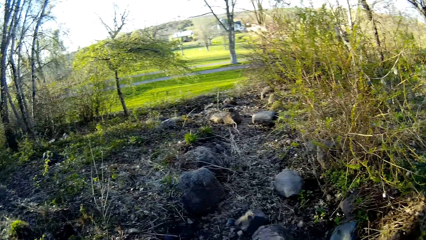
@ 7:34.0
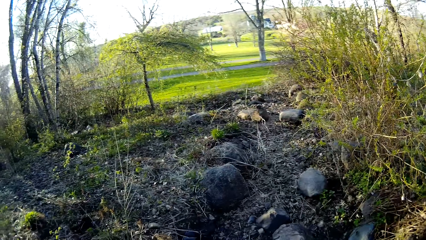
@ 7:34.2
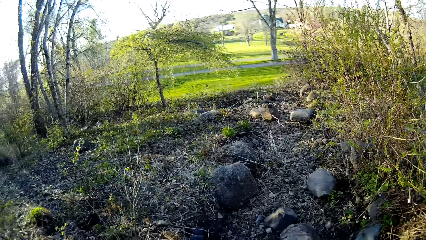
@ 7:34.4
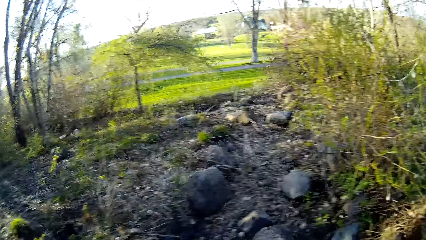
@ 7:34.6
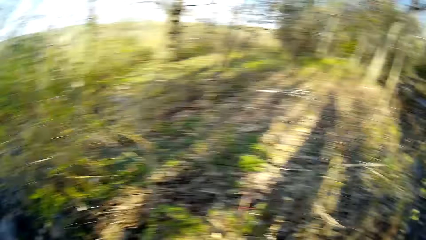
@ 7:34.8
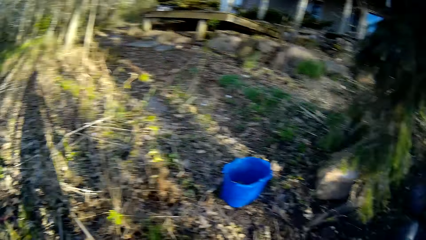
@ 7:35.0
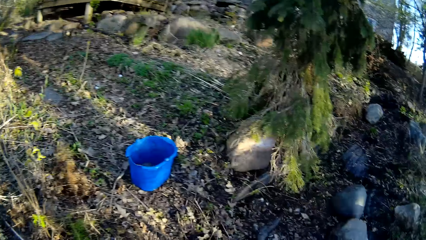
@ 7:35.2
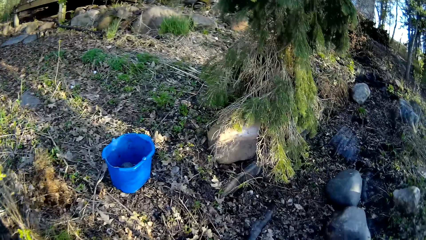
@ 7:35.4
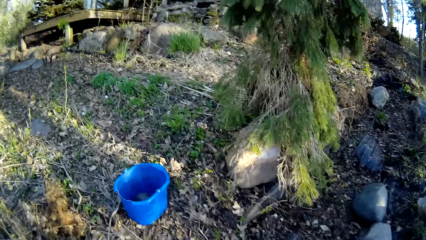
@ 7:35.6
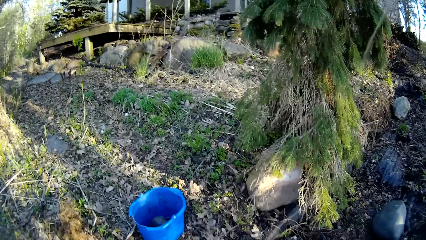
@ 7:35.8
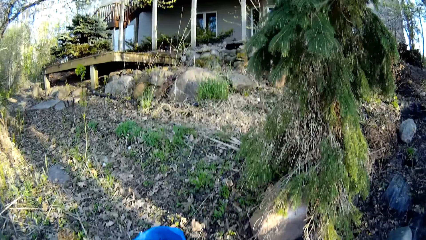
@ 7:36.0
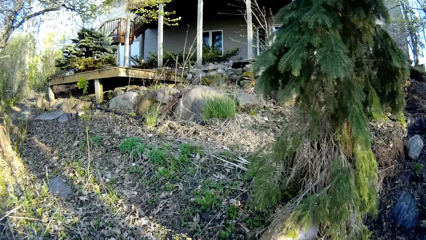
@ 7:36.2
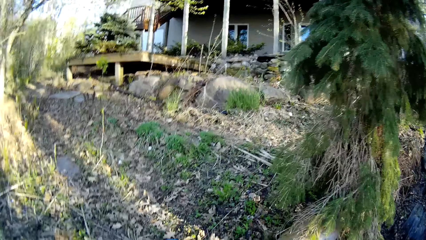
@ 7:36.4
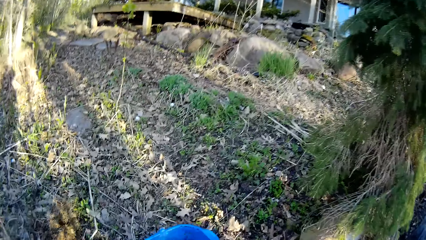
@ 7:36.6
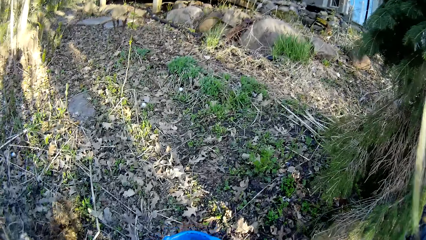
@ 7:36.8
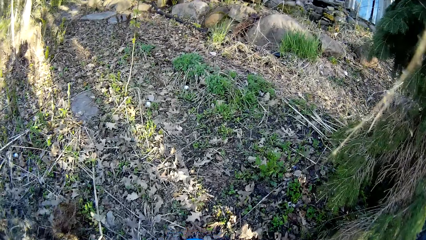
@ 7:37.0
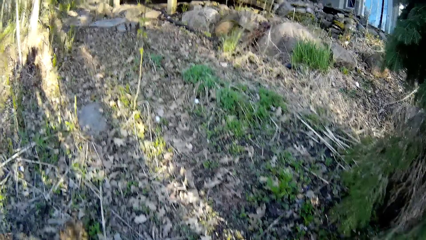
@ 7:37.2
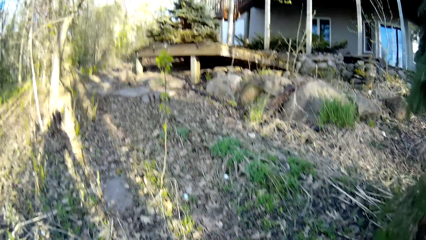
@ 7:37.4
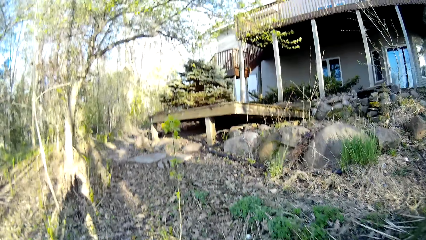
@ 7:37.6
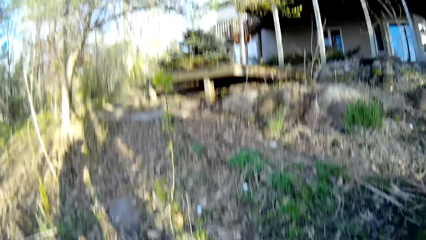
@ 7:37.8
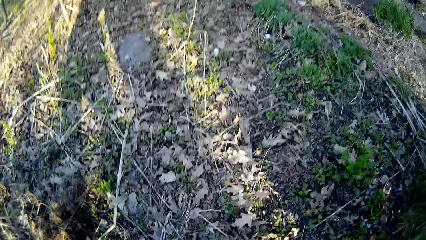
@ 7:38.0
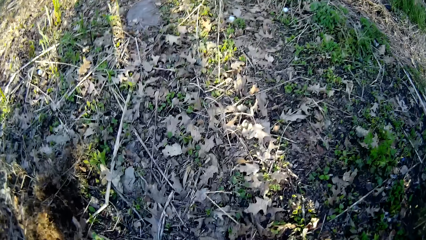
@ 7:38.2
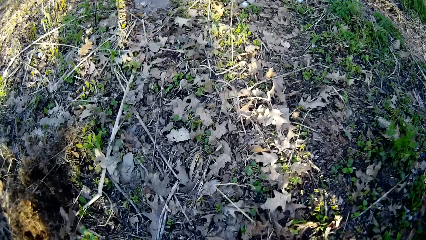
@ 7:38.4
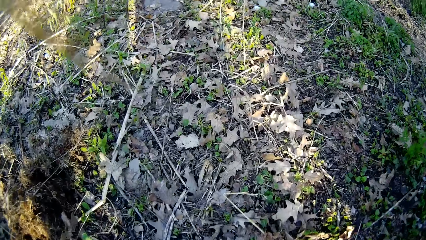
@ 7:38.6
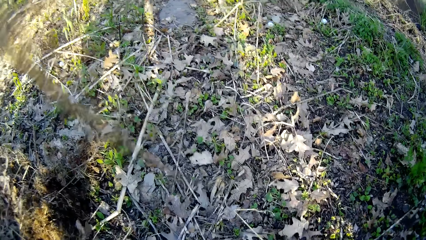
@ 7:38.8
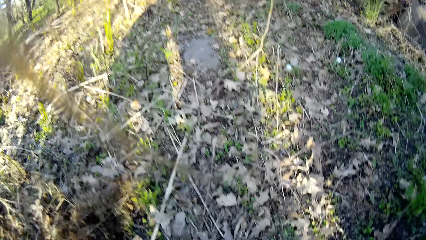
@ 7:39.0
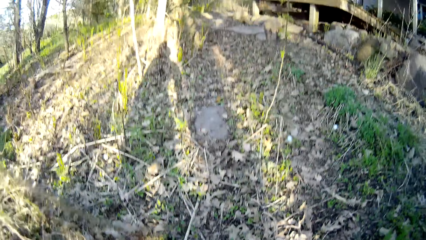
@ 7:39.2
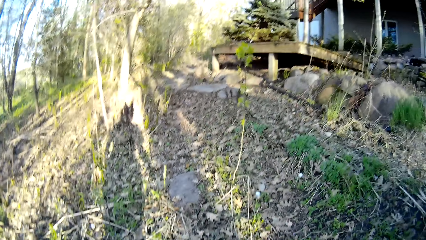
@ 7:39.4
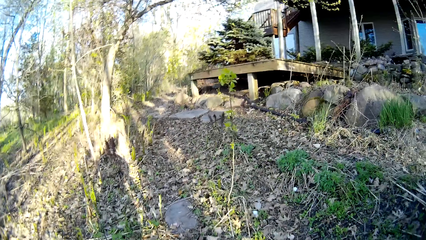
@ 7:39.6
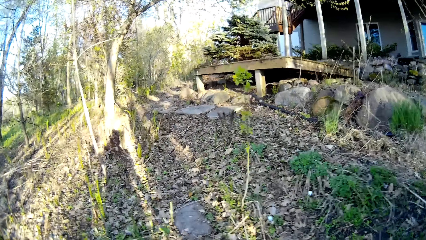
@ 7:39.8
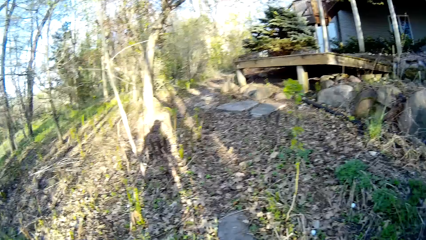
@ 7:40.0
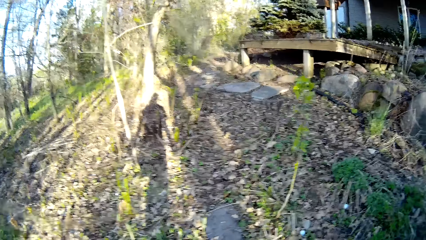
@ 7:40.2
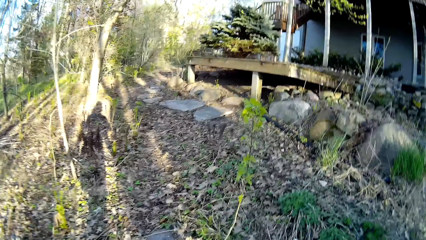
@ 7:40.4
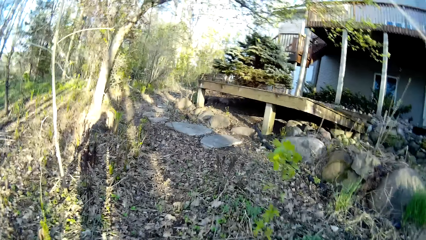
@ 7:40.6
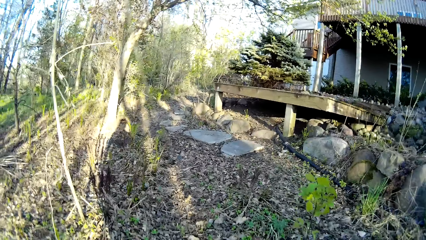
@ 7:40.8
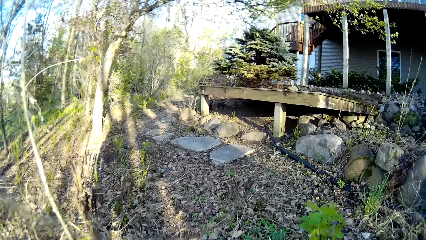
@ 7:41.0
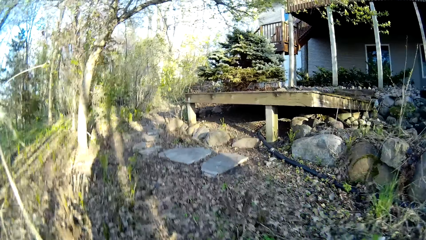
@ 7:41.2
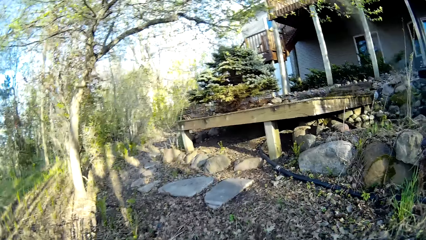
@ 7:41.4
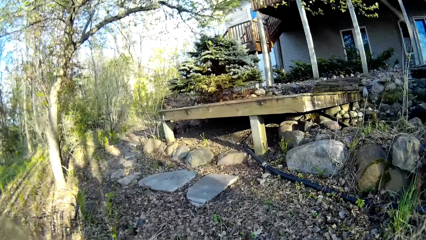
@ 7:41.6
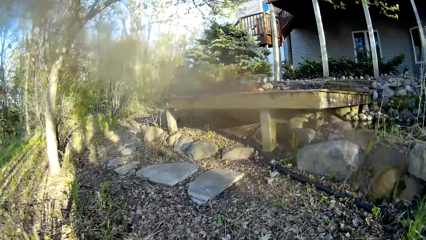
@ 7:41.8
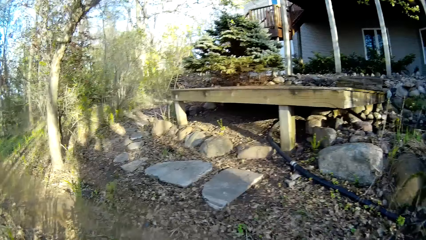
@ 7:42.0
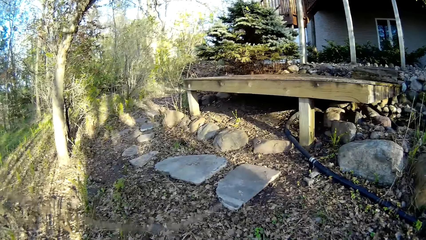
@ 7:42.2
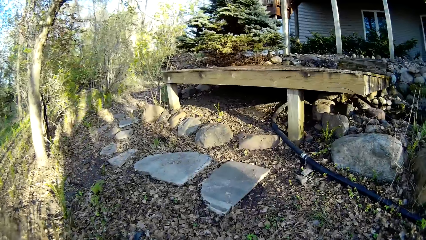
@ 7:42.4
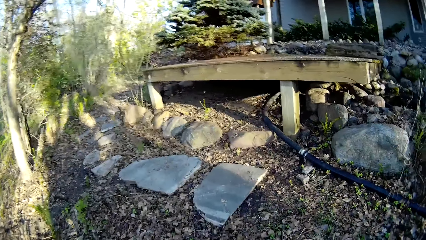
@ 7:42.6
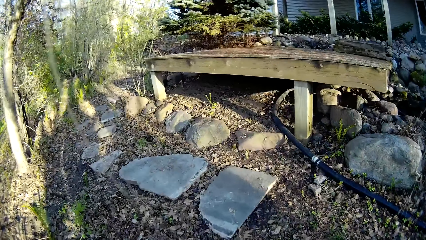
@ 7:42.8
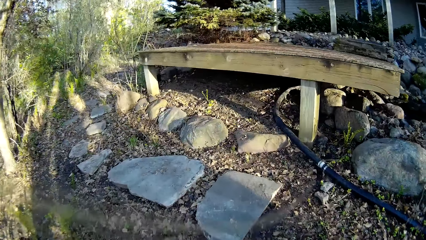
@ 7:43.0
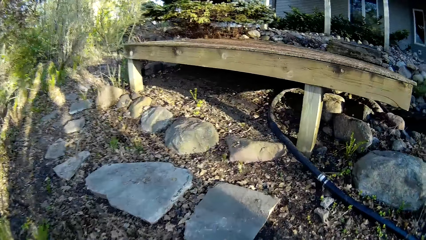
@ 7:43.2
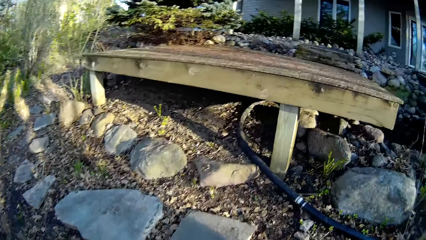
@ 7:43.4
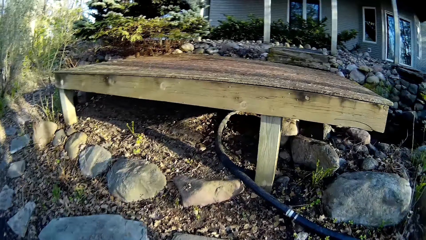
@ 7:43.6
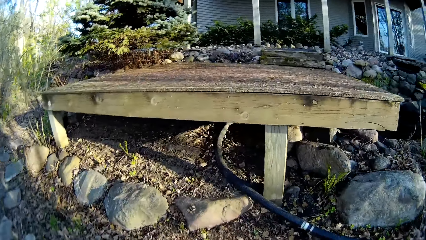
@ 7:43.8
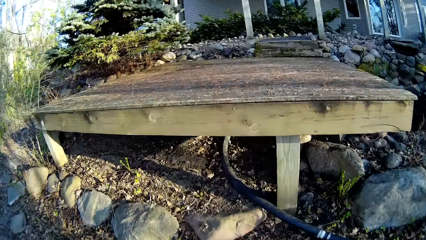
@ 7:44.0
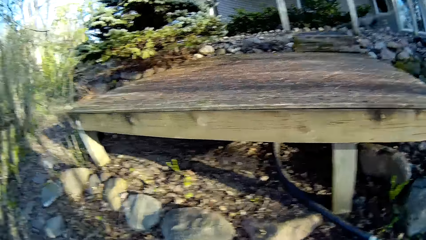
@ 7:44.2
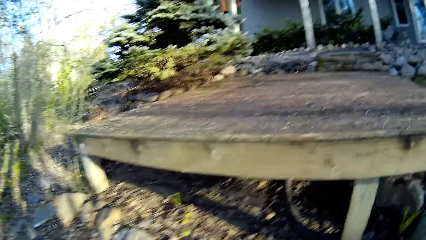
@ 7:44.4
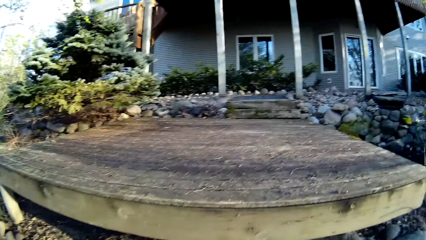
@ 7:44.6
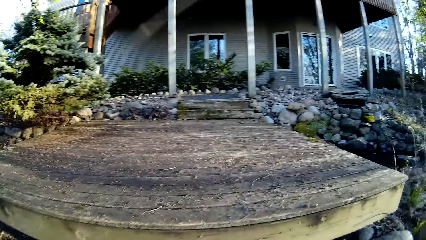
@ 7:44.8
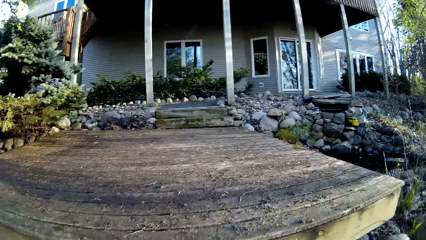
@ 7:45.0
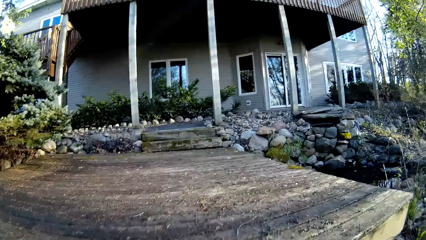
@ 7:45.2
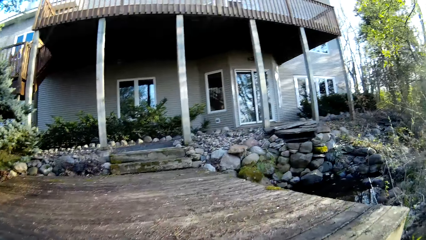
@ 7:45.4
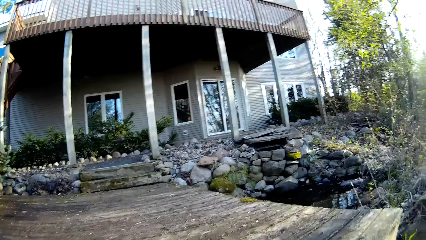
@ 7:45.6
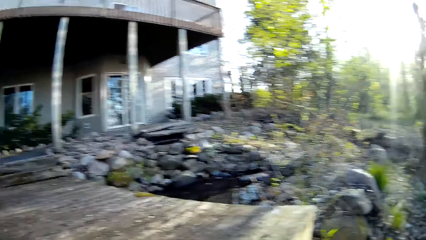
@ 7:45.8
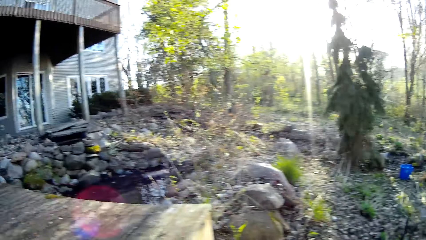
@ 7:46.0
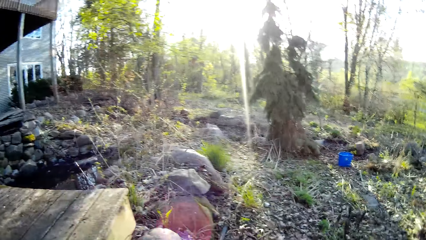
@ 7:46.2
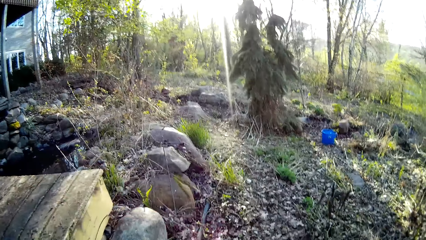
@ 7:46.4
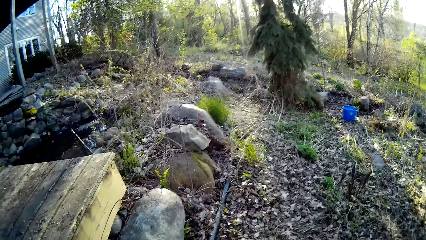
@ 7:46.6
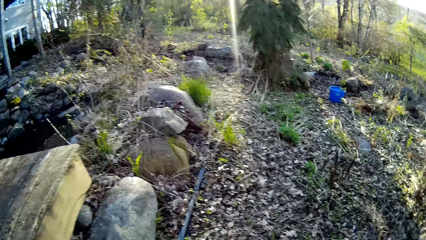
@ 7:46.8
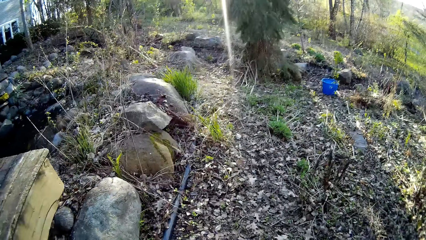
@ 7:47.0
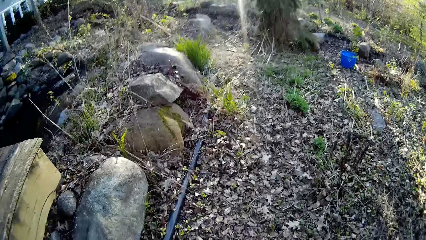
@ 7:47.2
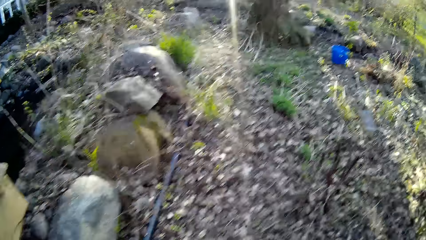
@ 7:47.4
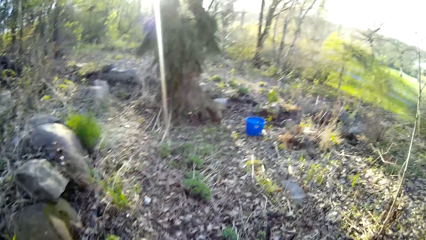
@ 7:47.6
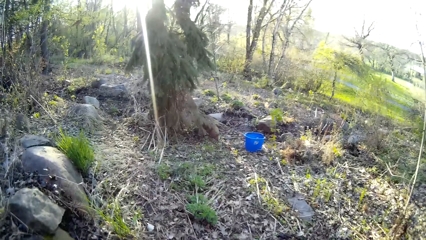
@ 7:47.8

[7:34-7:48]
The camera wearer walks around the field. They dig the ground. They walk around the field.

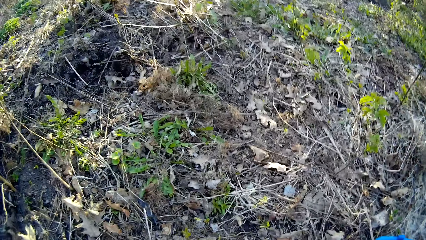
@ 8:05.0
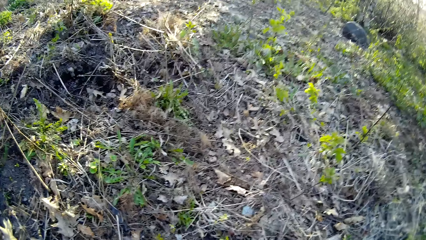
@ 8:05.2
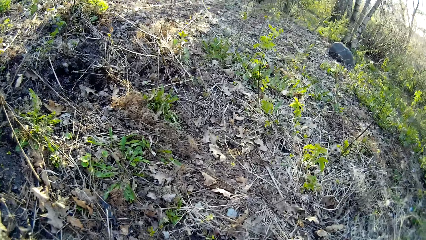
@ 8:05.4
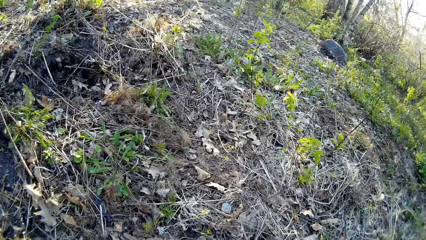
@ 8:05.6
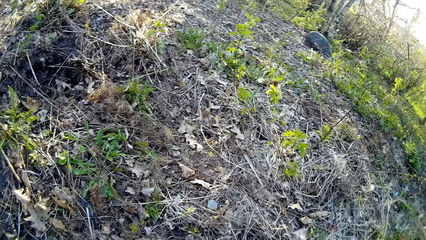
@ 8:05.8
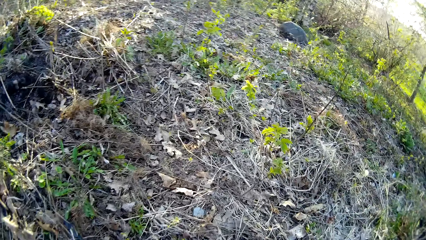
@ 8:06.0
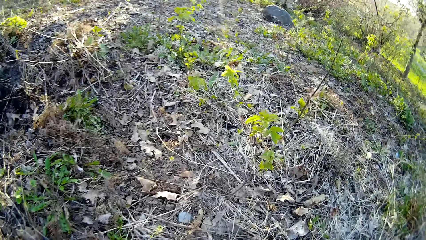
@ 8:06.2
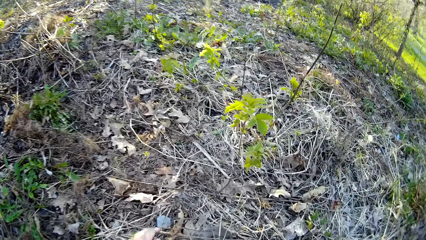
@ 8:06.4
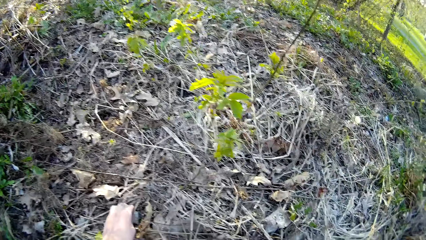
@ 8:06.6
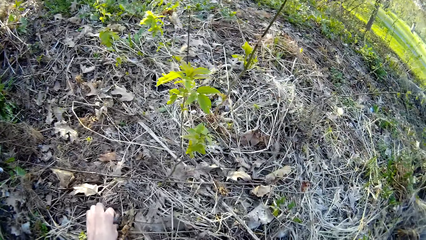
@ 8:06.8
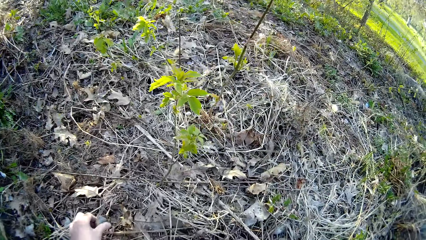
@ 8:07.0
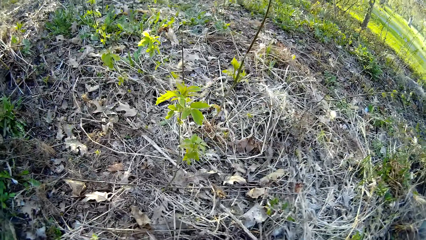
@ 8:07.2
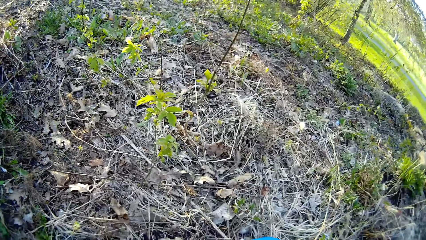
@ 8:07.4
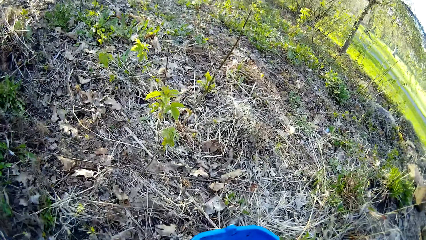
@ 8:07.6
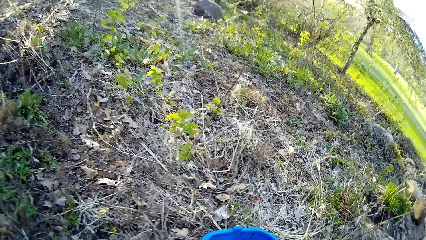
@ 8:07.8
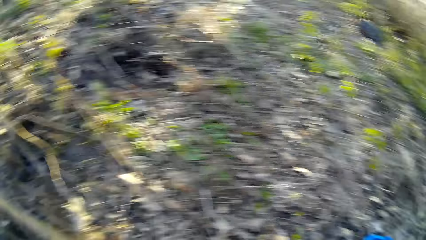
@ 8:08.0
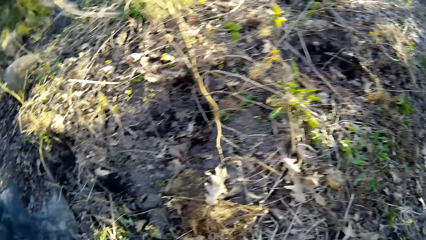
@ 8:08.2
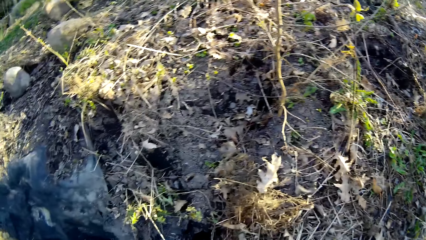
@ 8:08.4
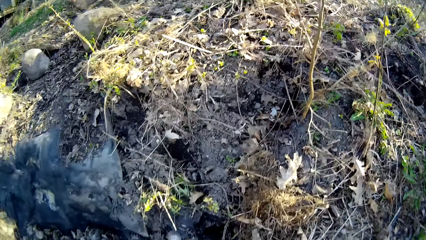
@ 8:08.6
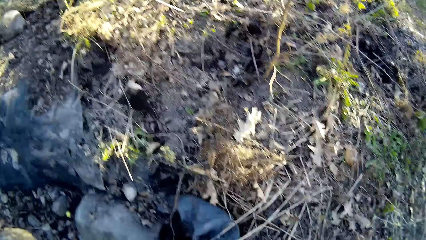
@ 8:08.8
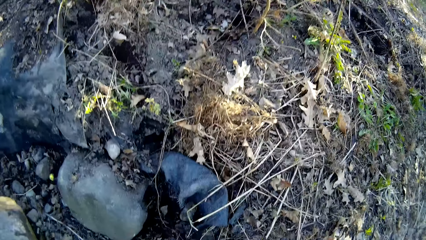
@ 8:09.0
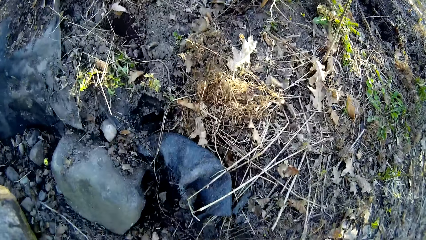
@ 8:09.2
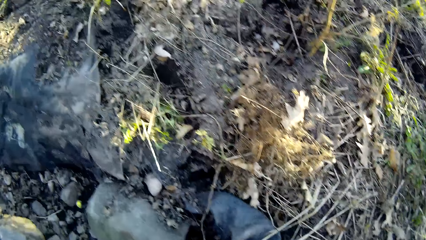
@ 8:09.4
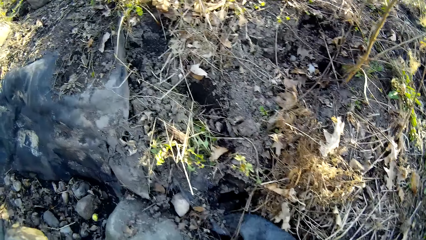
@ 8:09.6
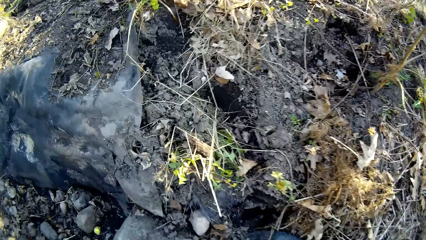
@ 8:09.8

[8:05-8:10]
The camera wearer transfers stones from the ground to the bucket with his left hand.
